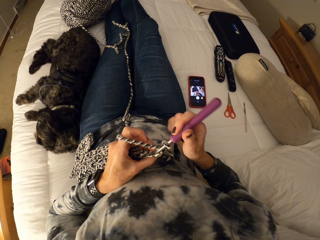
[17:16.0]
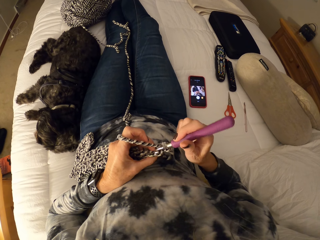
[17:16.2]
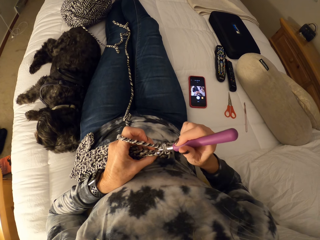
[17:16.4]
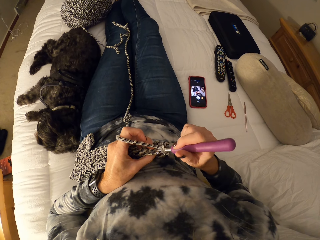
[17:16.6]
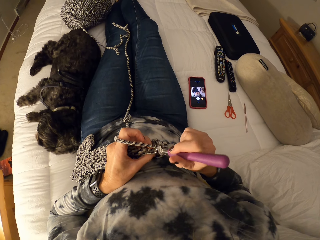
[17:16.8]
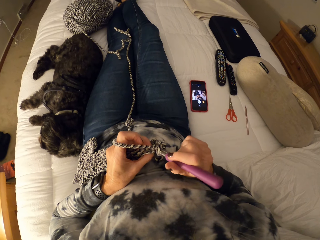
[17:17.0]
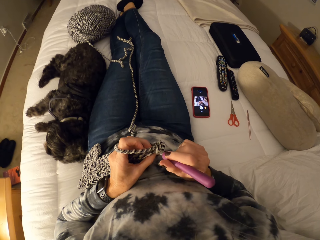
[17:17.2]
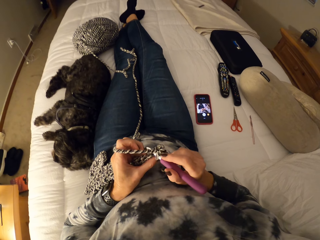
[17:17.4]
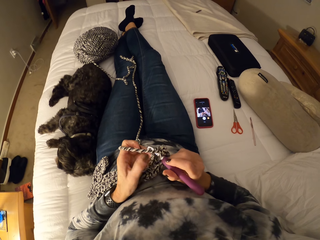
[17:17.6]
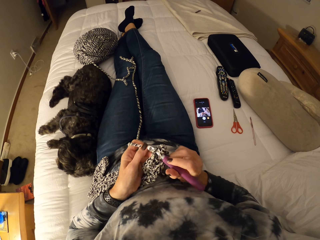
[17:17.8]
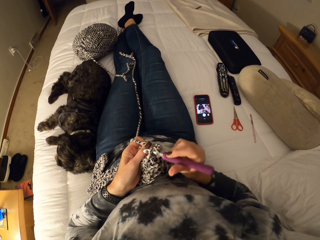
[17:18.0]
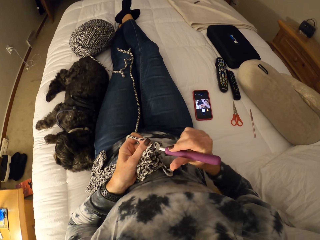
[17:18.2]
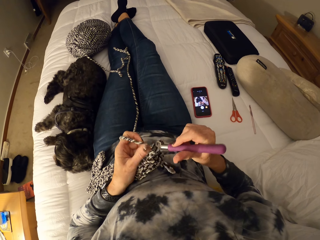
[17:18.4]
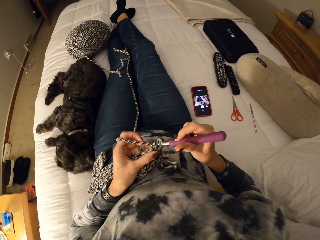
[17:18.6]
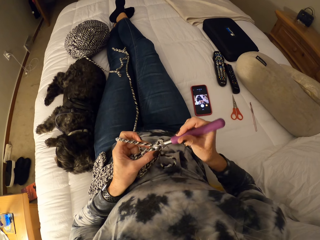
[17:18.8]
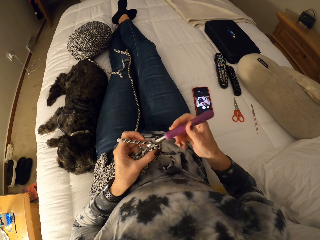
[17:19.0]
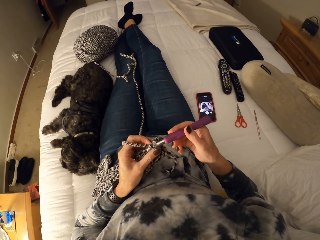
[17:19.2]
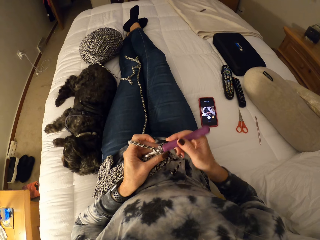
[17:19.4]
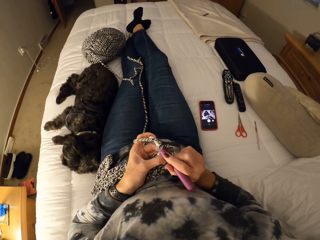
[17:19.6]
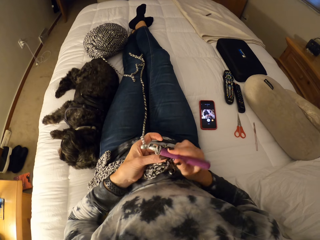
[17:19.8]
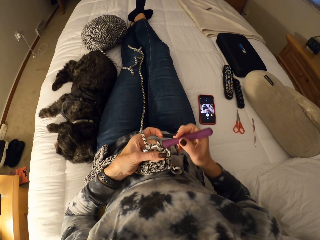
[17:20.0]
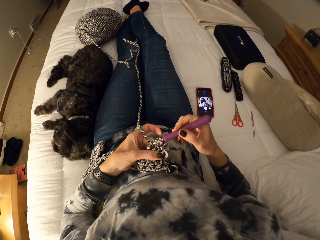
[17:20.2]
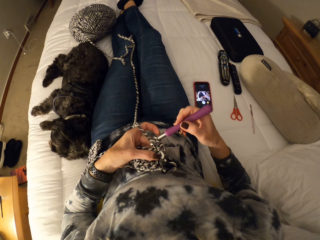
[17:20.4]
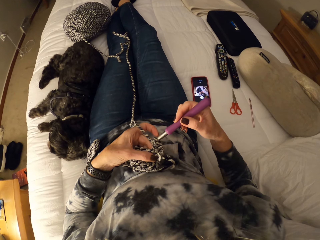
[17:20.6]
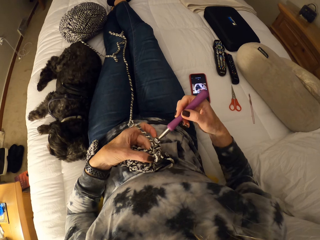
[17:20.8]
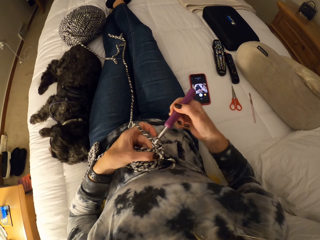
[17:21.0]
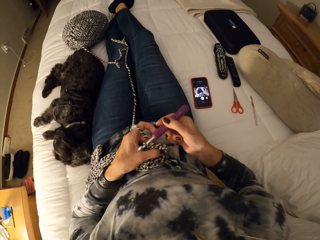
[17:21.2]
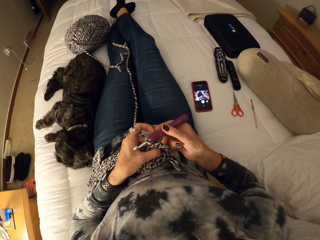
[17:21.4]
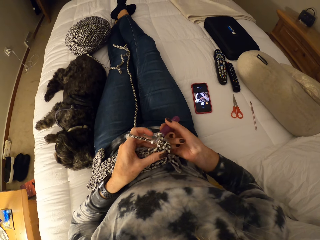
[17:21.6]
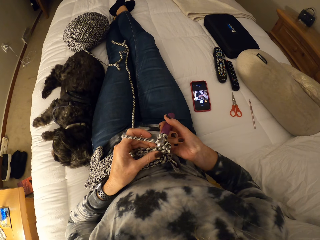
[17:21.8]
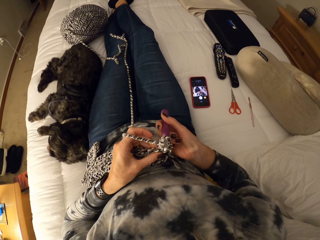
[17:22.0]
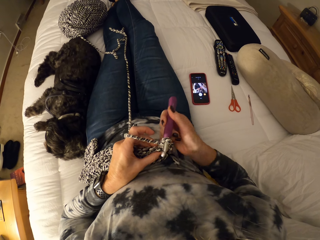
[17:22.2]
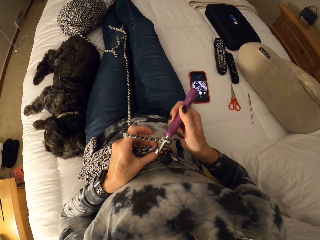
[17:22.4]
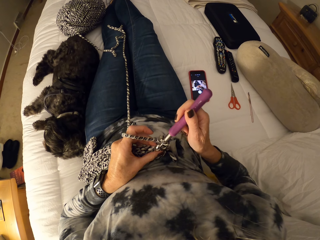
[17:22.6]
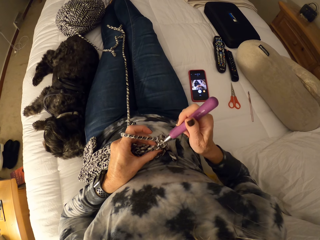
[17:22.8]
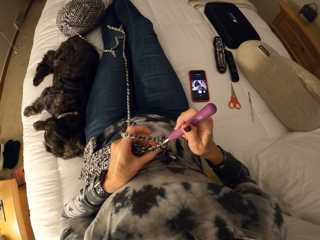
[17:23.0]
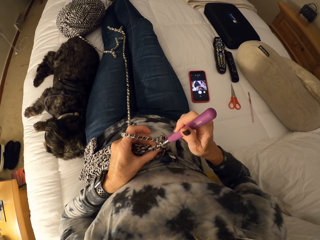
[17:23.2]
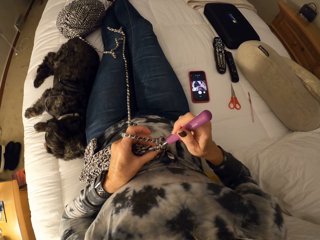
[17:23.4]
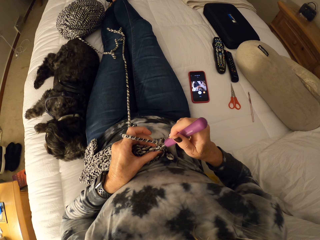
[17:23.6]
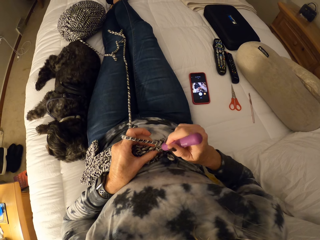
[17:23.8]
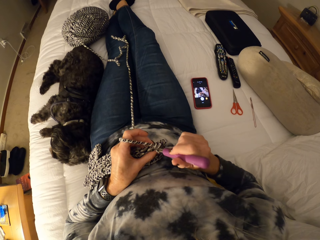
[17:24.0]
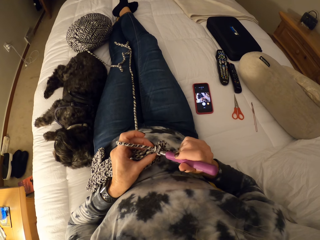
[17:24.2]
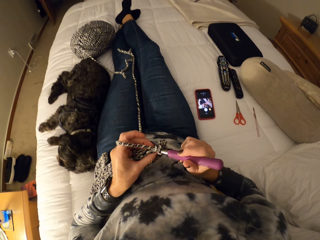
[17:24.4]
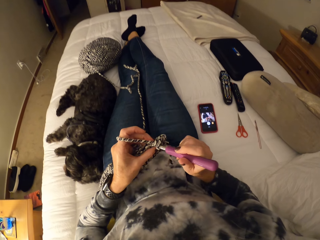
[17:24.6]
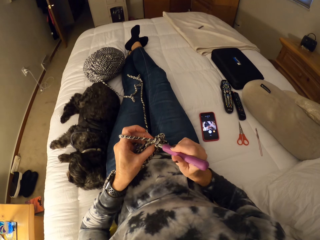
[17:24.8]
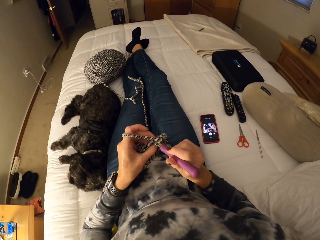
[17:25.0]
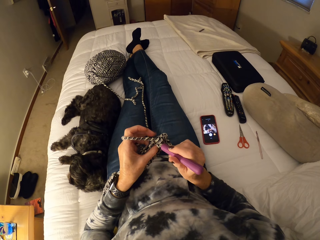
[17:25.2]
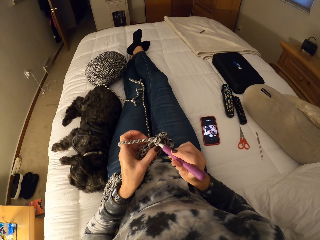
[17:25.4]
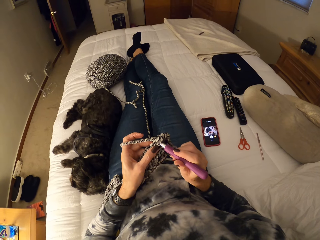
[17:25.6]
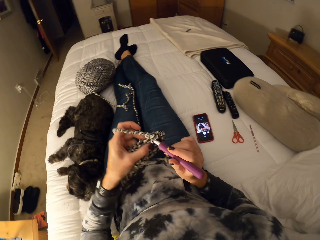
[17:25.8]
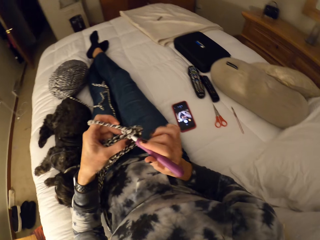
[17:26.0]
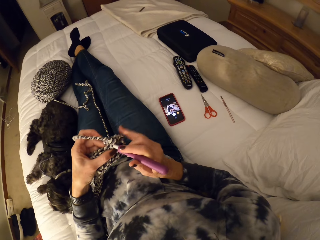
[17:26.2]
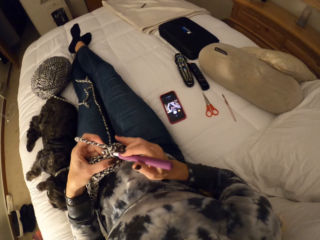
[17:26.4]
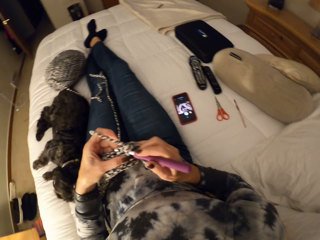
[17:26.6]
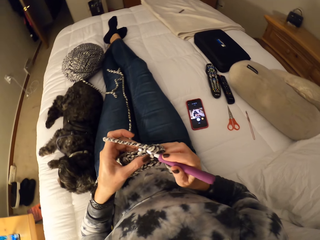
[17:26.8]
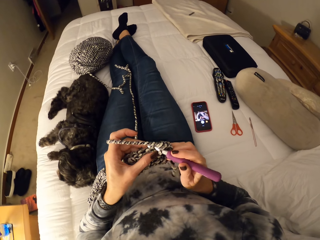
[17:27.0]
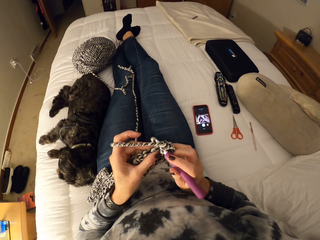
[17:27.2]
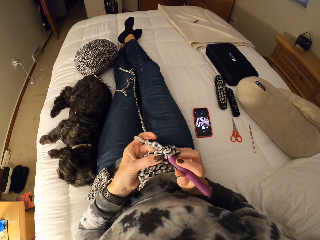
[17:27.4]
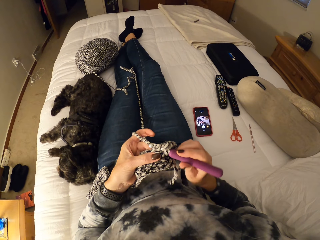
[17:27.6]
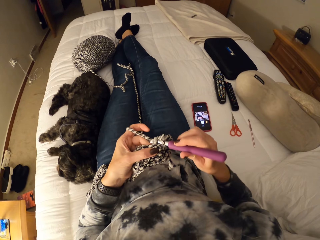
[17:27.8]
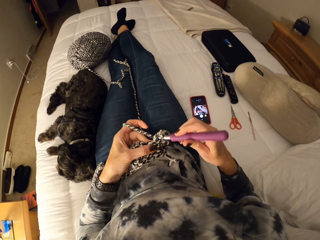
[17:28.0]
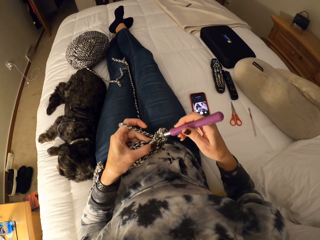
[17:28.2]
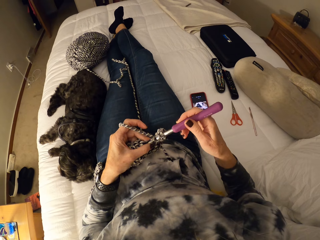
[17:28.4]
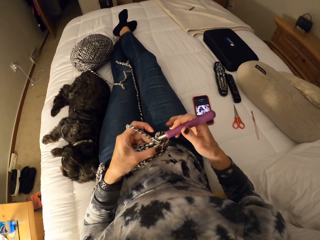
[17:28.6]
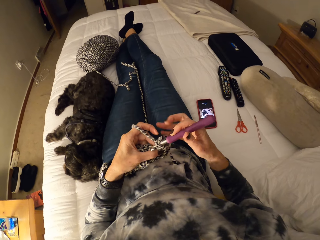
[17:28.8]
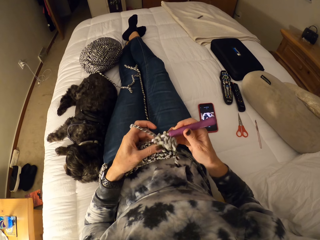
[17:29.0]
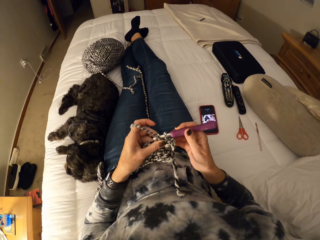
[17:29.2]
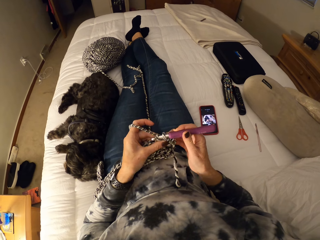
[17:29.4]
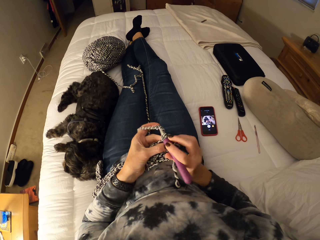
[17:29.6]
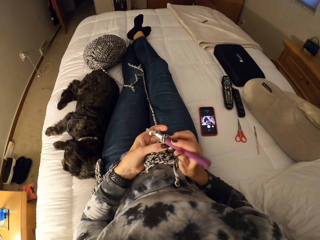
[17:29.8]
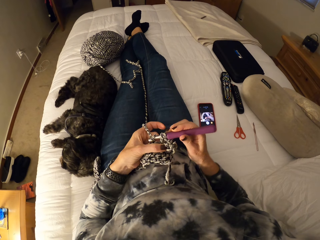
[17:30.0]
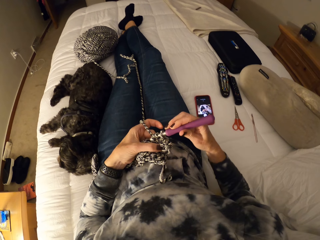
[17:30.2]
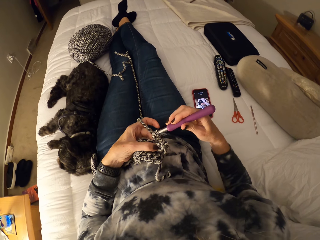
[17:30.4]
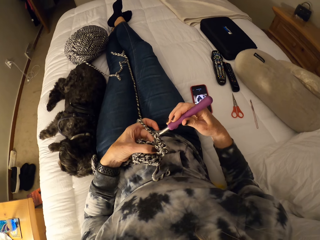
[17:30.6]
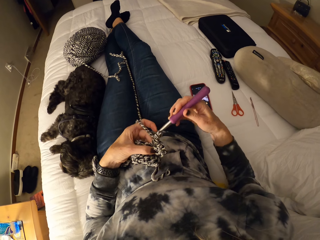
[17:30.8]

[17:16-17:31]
The camera wearer continues crocheting the yarn. She stares at the cloth. She touches the crochet with her right pinky finger. She continues crocheting the yarn.

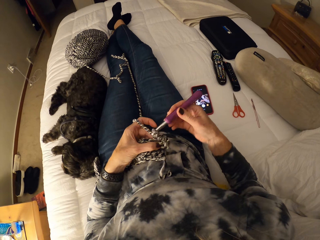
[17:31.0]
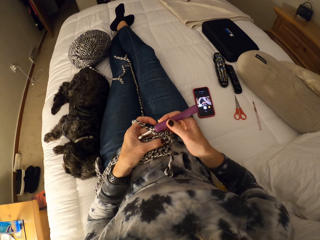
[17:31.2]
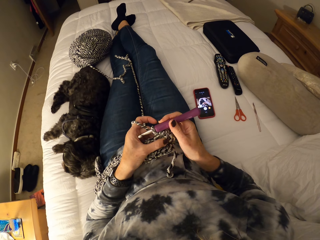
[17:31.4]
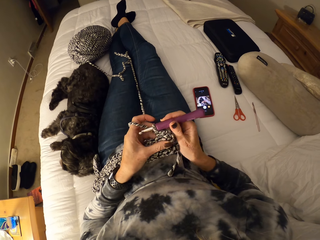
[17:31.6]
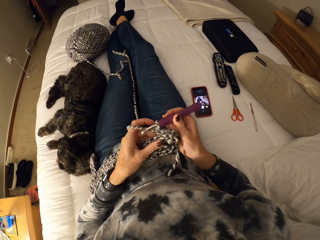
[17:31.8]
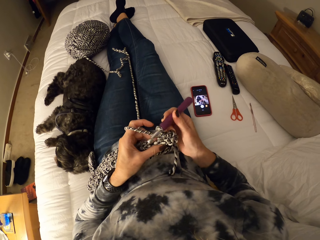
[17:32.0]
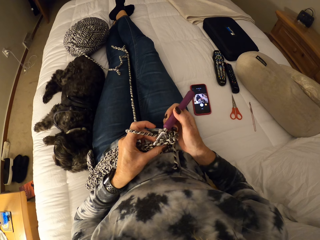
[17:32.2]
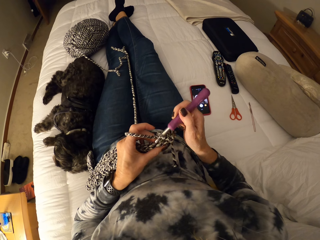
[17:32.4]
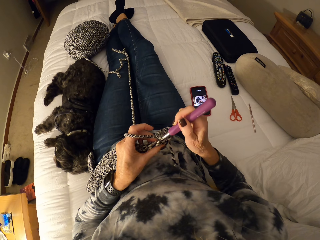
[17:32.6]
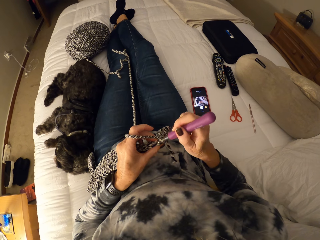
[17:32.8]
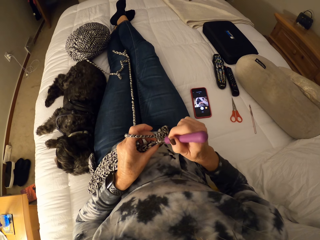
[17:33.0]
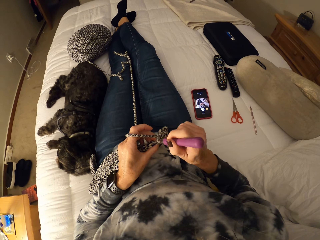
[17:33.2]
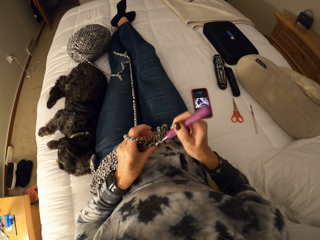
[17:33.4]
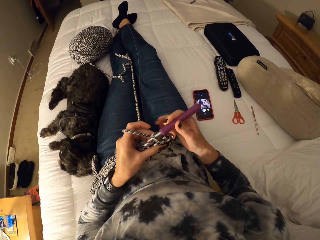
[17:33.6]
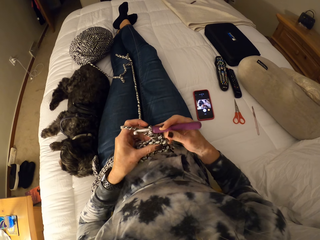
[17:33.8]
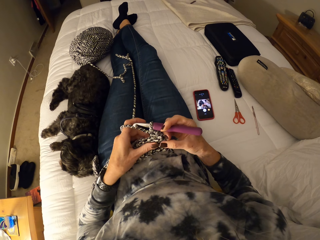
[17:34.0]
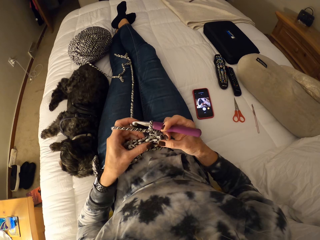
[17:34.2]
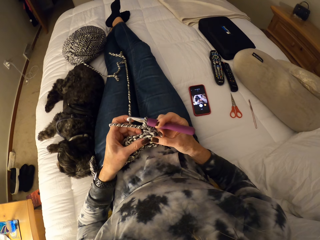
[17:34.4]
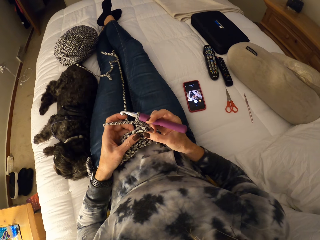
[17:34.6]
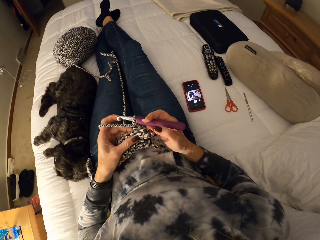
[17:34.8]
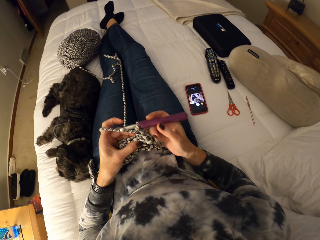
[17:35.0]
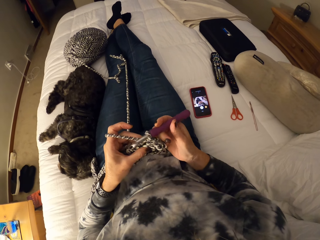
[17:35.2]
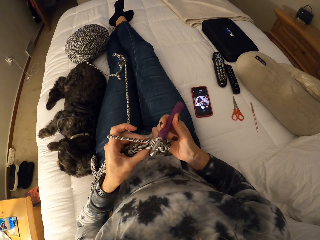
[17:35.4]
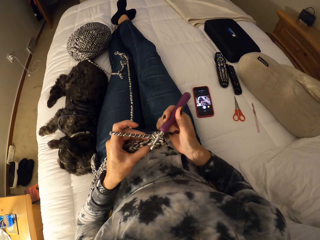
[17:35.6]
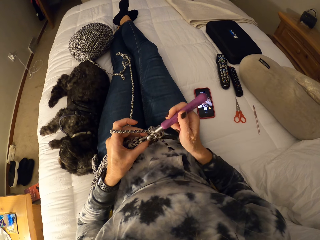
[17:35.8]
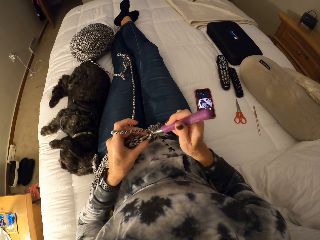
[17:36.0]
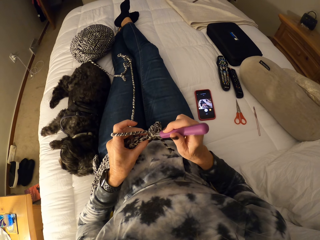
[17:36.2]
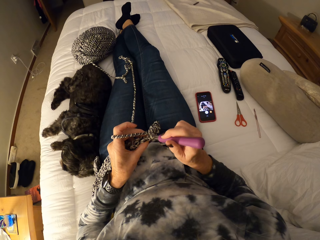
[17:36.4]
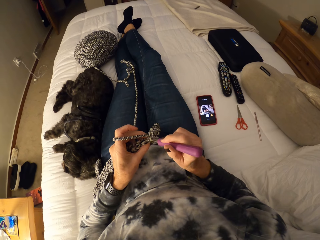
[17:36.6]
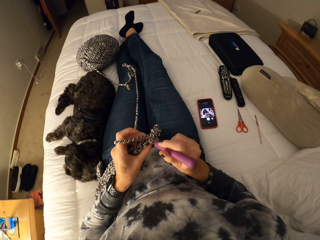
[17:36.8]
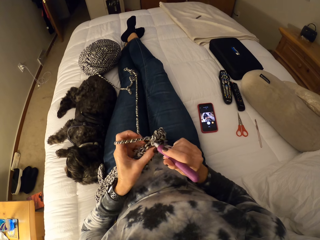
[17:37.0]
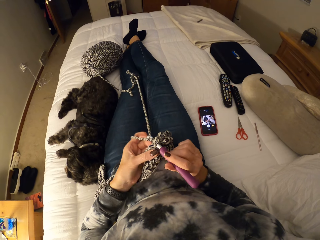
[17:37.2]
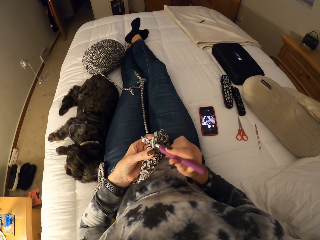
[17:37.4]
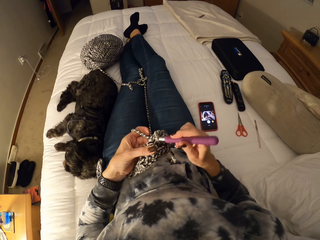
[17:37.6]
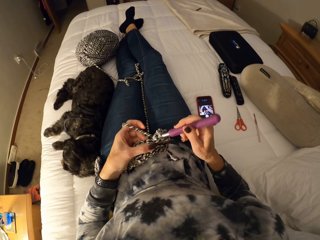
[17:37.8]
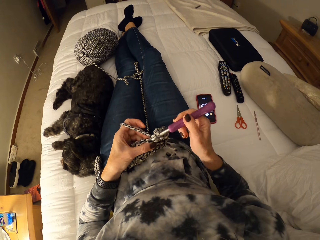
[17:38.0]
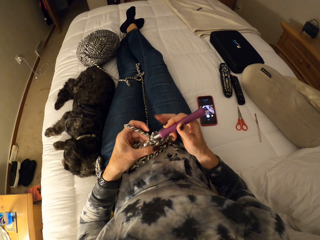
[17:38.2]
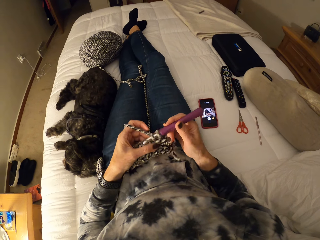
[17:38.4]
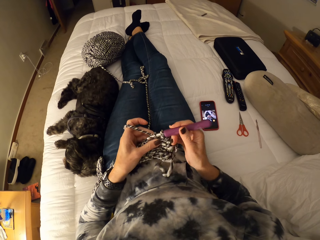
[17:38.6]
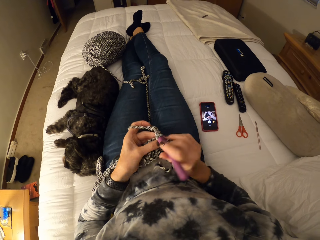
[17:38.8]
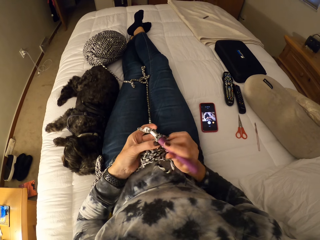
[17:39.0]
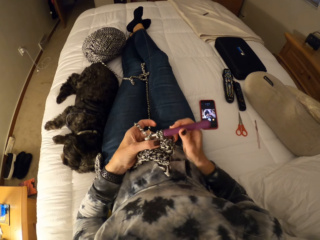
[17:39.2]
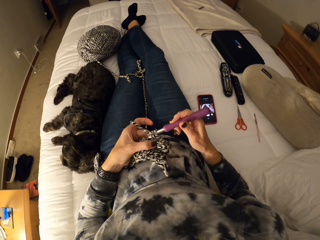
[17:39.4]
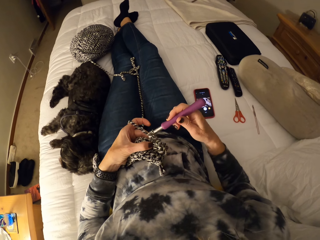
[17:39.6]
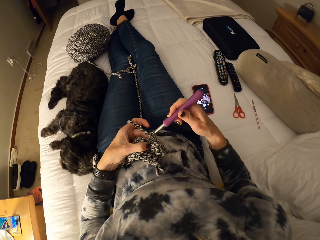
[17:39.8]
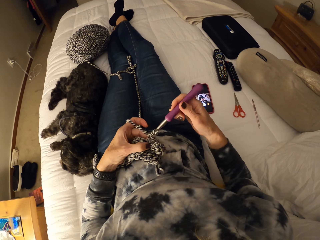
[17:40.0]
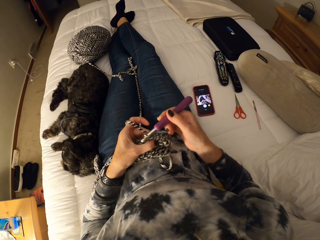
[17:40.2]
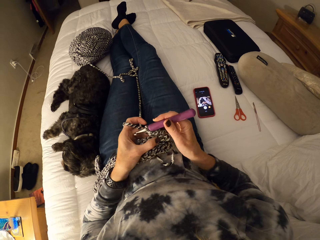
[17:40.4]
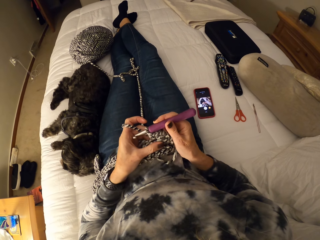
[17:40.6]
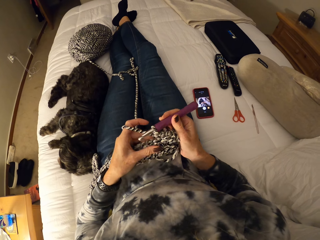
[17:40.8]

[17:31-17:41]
The camera wearer inspects the cloth. They knit with the knit needle.
